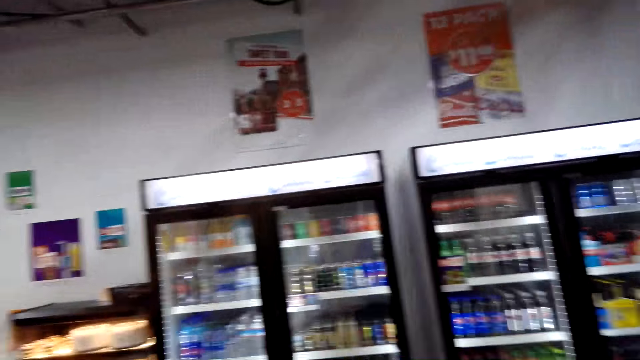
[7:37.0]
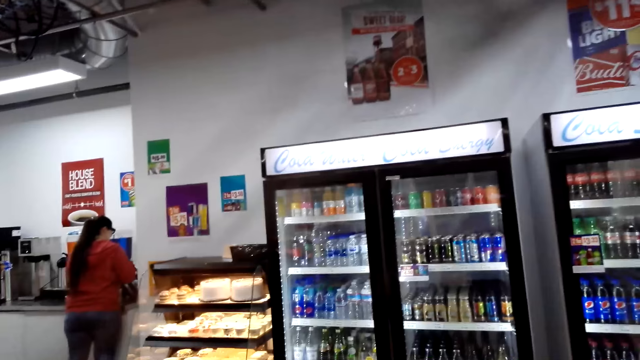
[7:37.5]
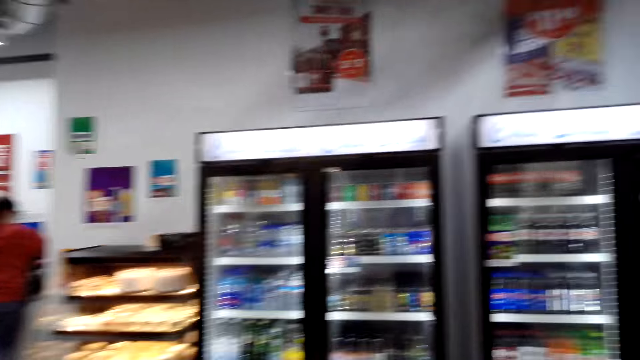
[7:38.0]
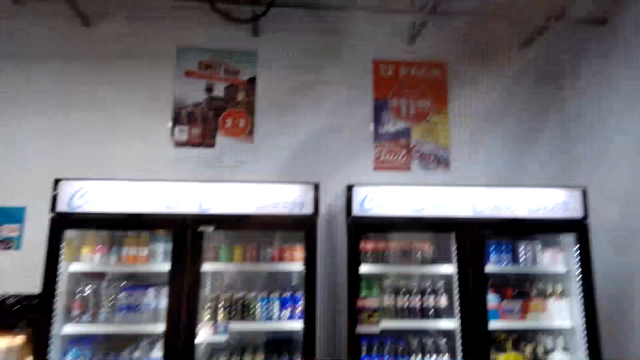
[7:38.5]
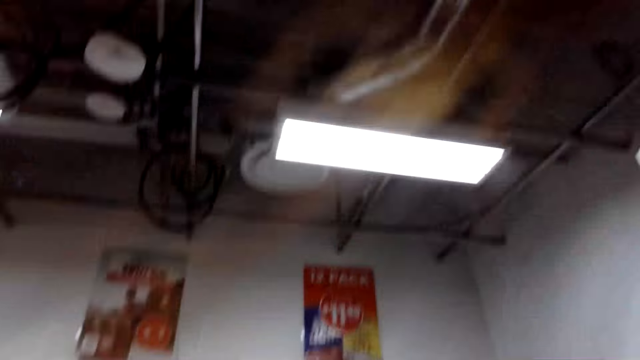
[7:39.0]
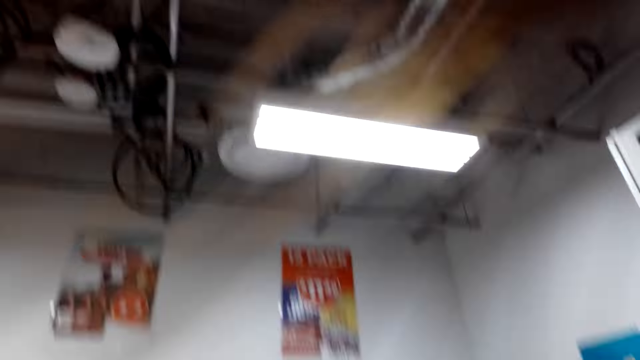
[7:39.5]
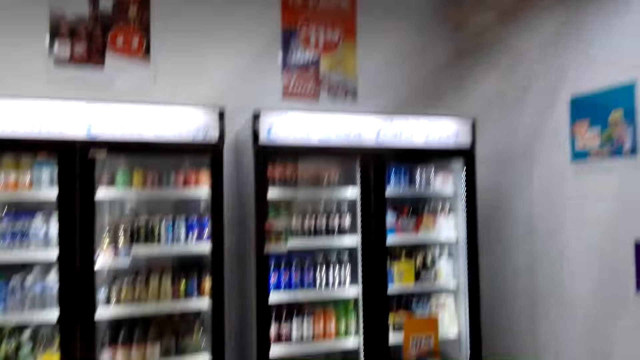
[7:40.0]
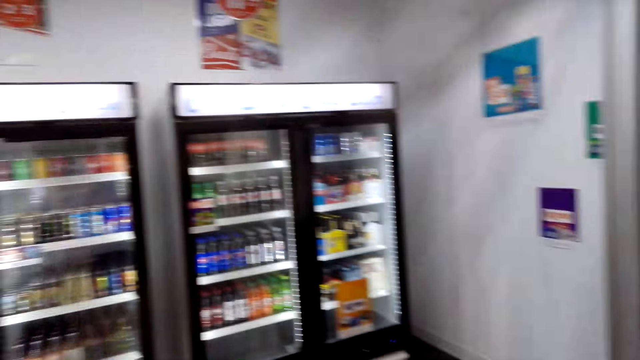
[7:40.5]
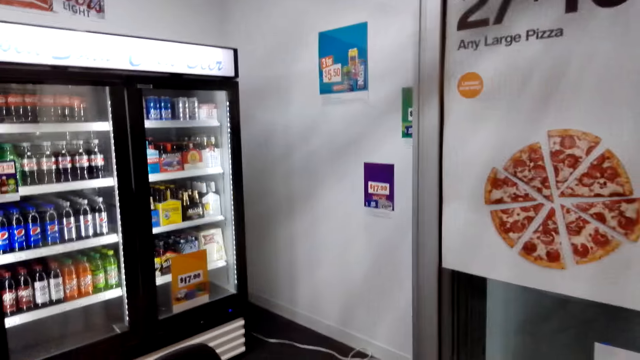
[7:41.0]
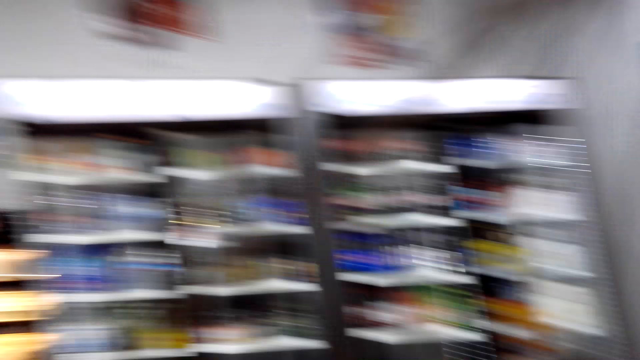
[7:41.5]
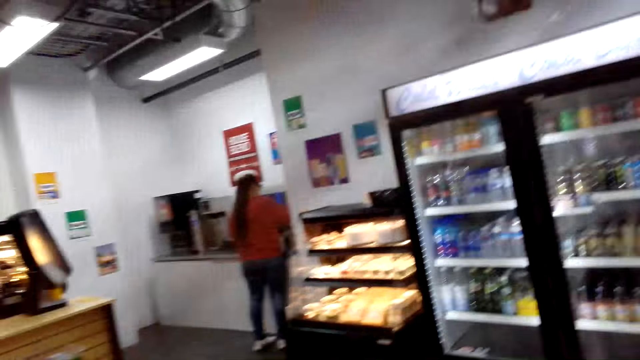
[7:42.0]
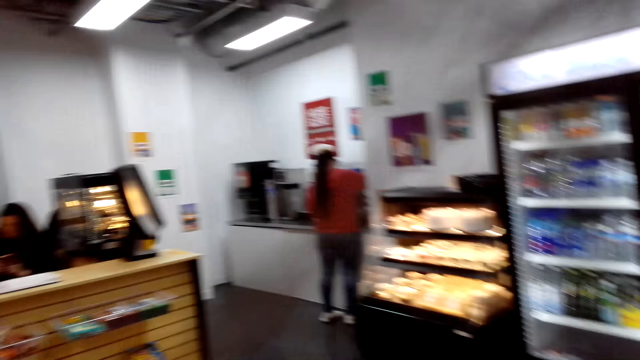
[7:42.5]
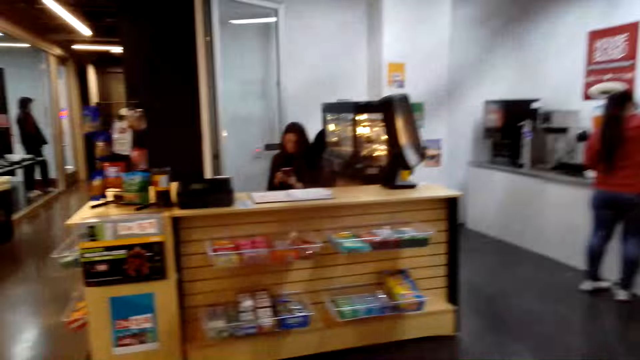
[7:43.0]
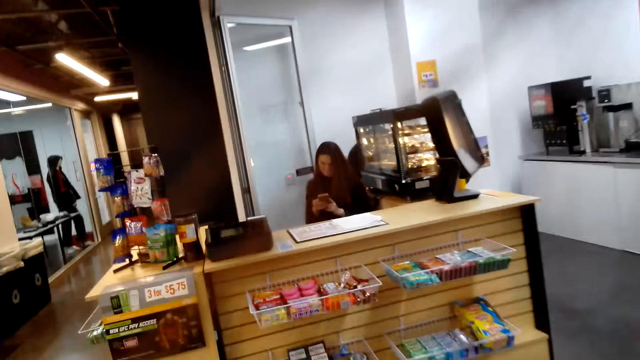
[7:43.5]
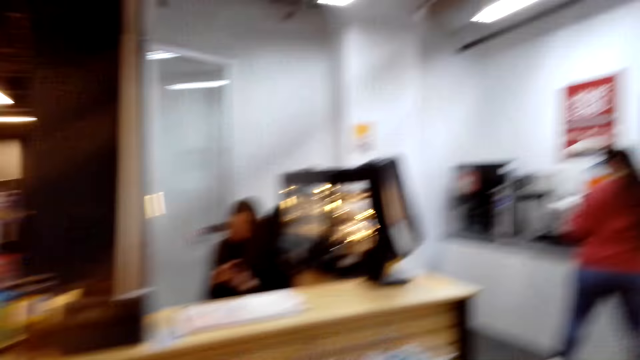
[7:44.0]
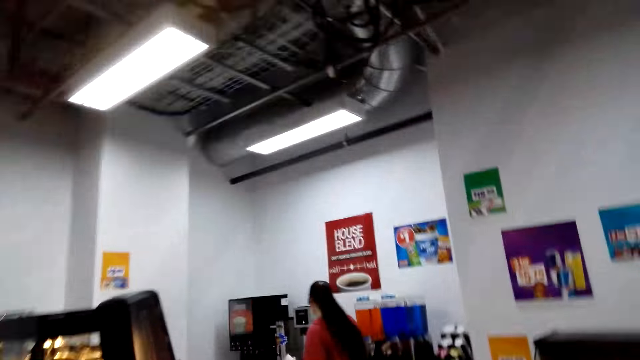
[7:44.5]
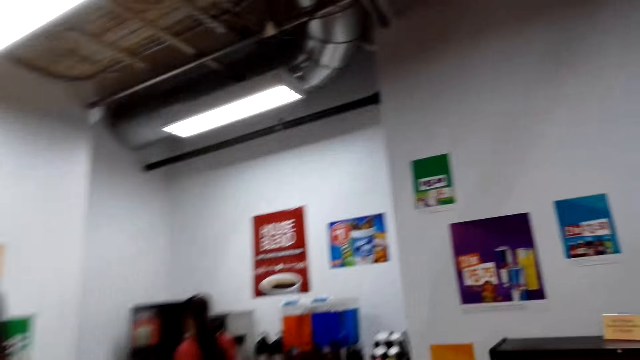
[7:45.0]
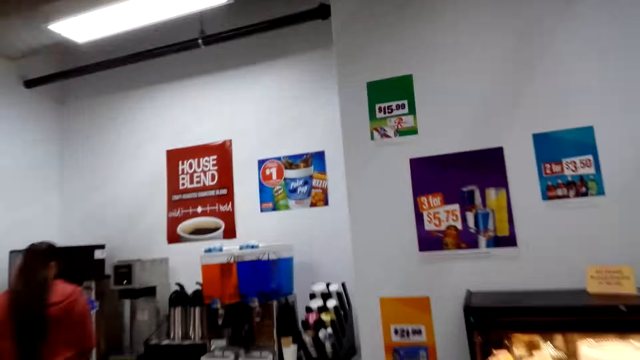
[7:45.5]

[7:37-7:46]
The camera wearer stares at the fridge. They stare at the ceiling. They stare at the fridge. They walk towards a woman.

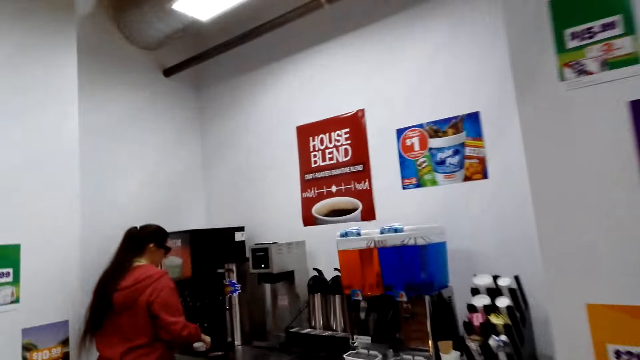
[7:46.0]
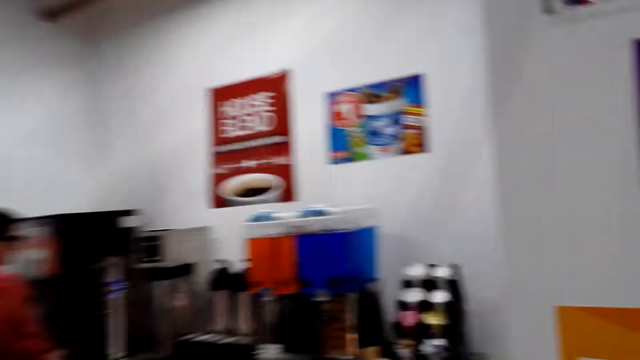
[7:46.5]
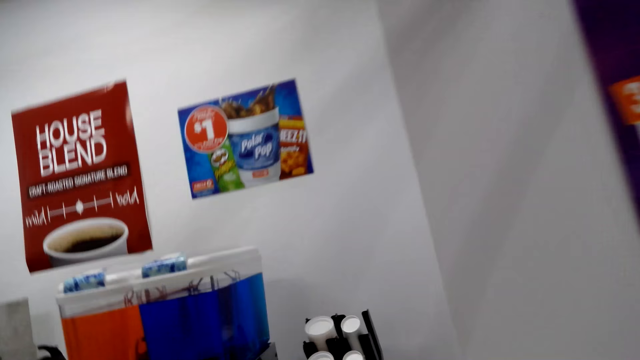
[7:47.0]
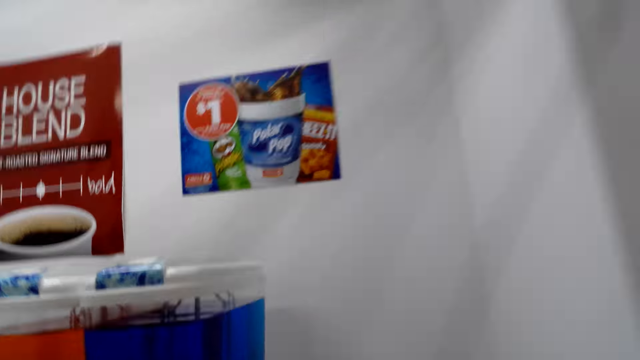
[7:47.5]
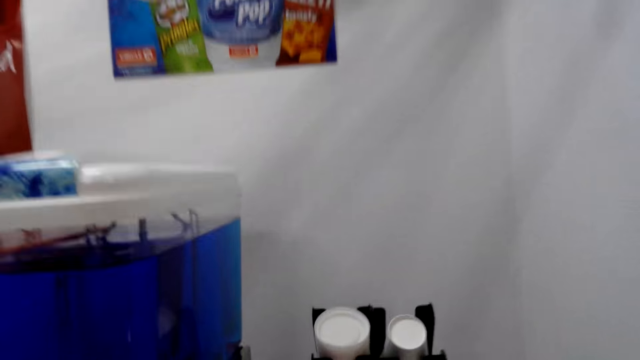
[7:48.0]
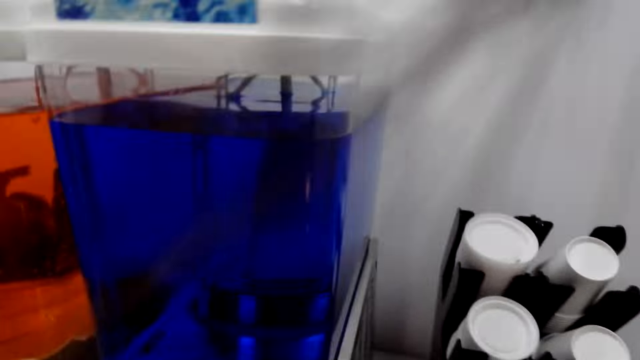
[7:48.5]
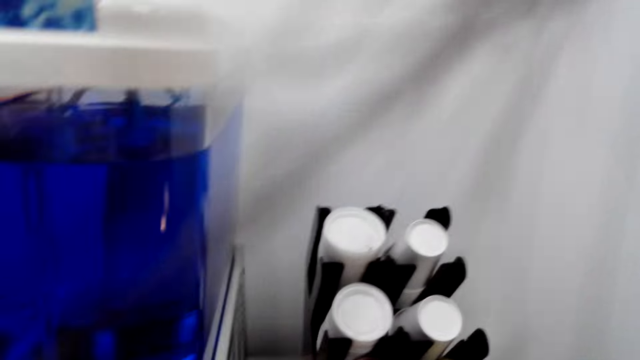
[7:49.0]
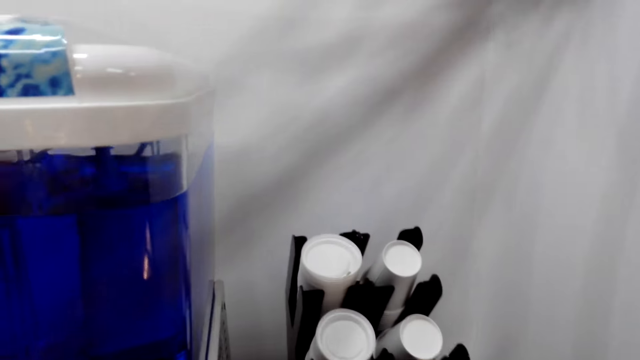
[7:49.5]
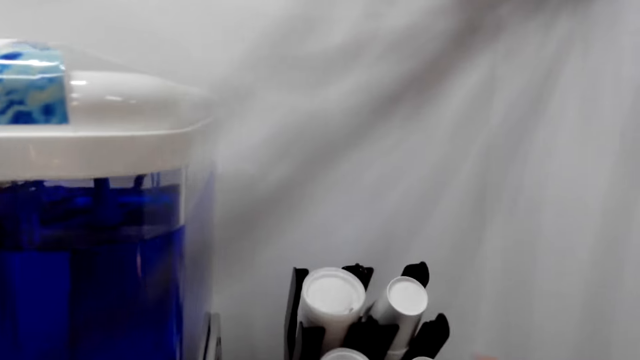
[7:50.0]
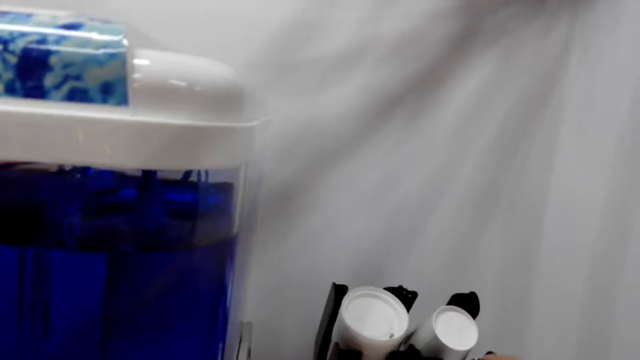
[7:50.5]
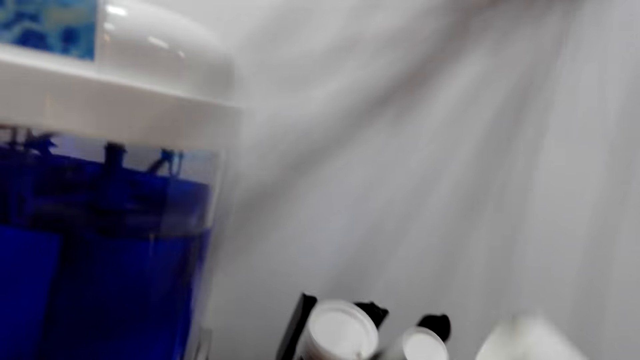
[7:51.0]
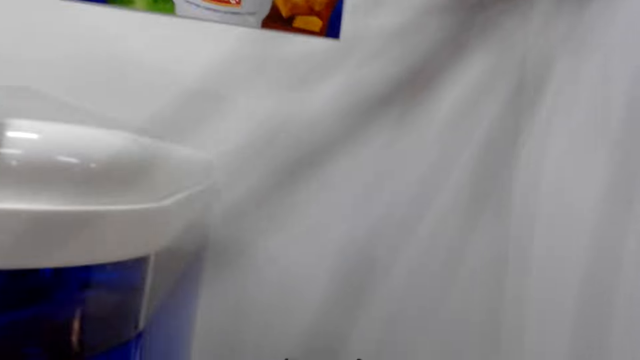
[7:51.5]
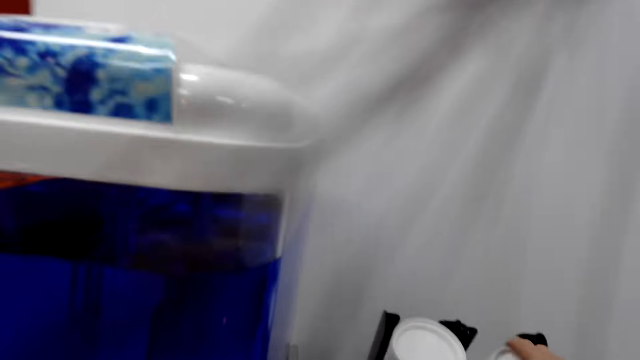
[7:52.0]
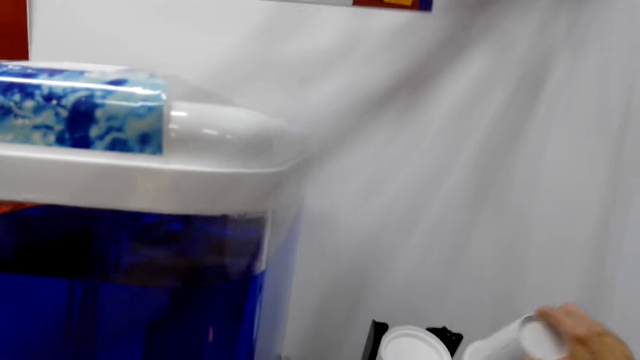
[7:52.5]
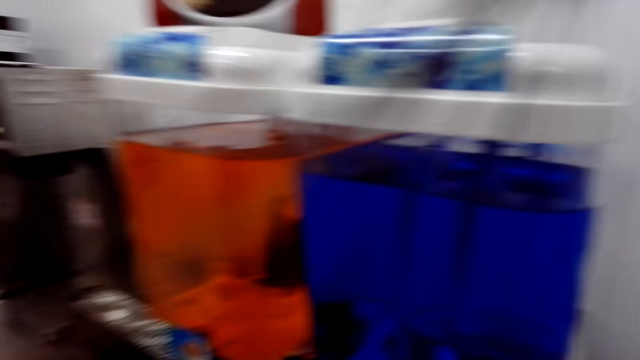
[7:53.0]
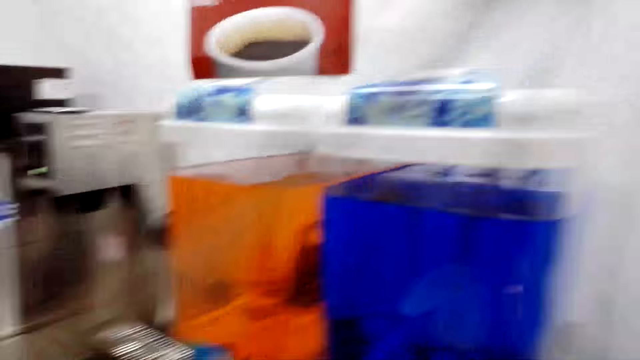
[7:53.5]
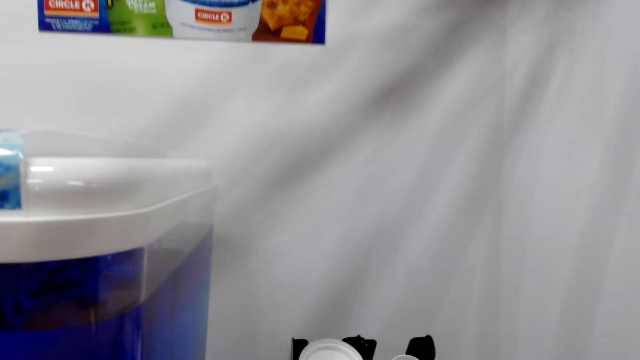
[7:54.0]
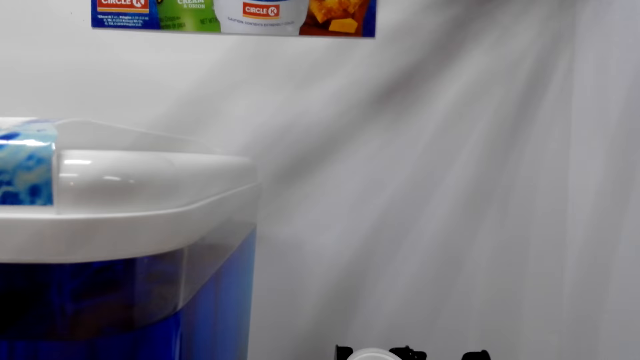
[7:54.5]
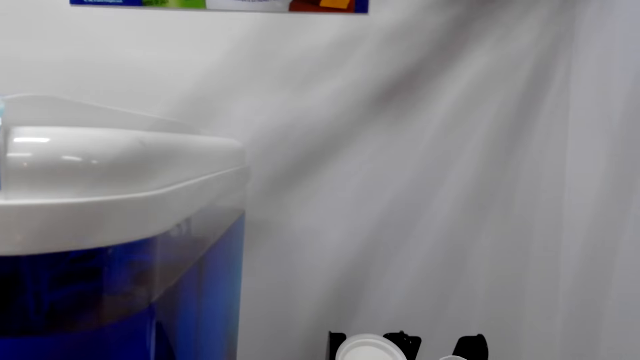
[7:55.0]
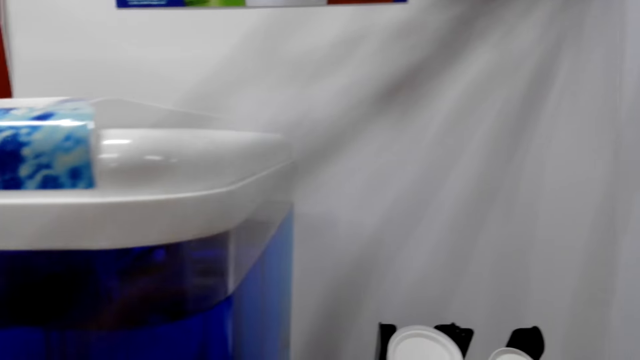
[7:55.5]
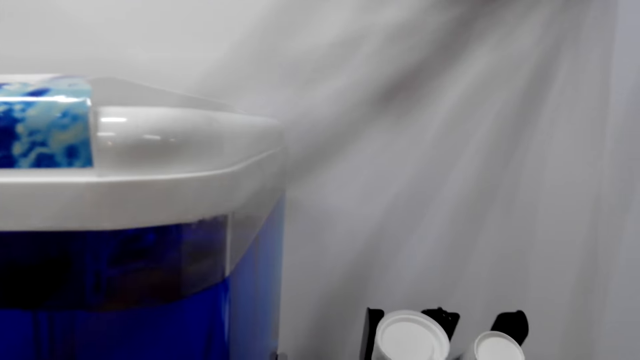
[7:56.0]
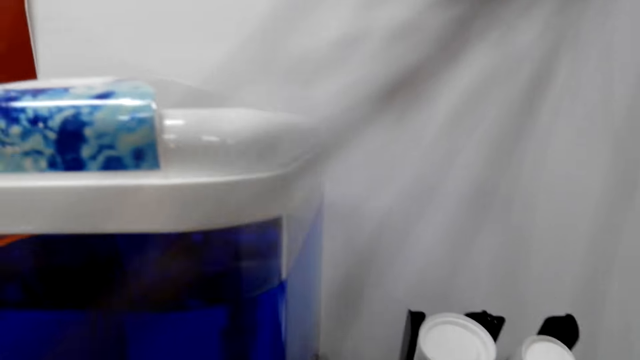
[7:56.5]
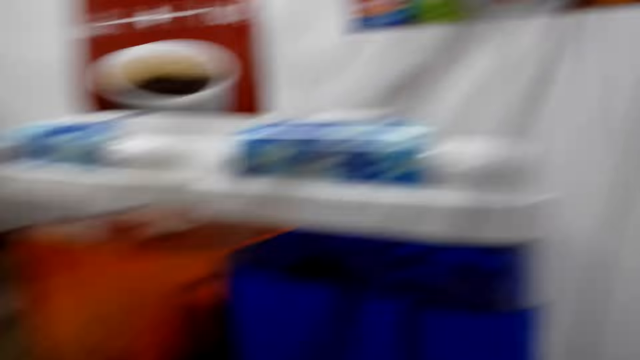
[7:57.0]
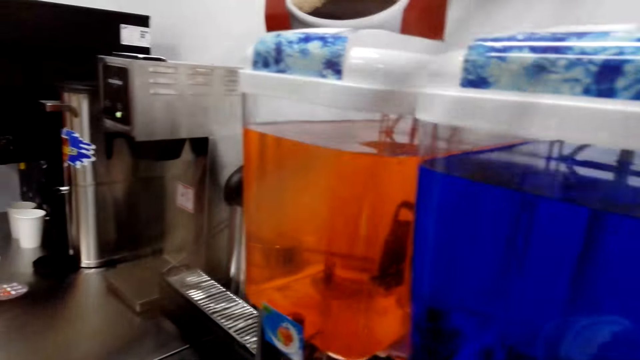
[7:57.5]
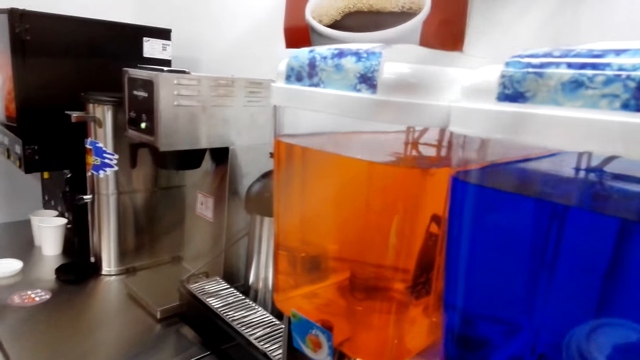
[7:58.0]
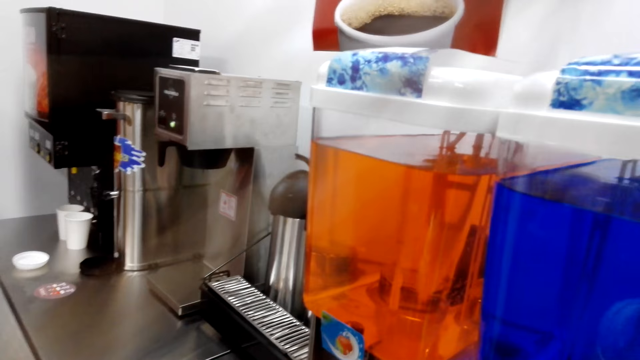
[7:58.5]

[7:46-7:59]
The camera wearer stares at the cups. They talk to a woman. They pick up a plastic glass. They stare at the wall. They touch the dispenser. They talk to the woman.
